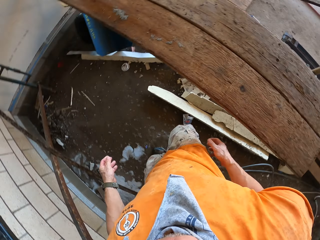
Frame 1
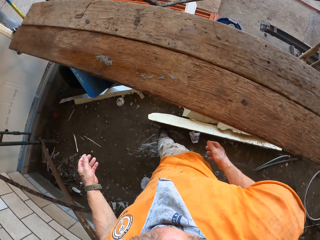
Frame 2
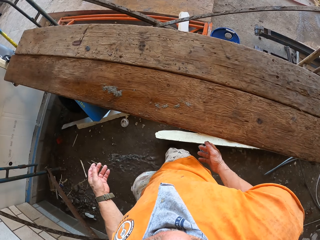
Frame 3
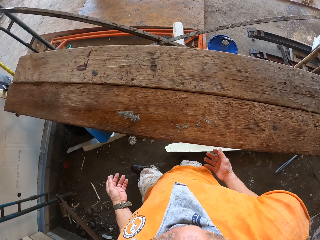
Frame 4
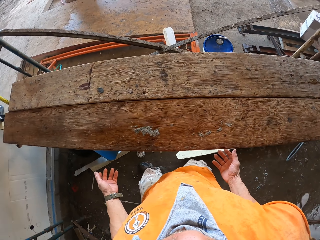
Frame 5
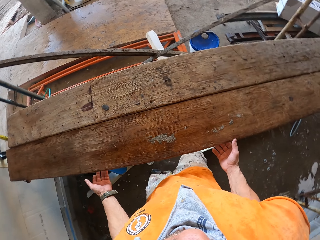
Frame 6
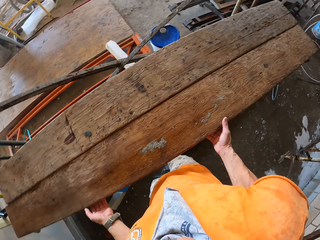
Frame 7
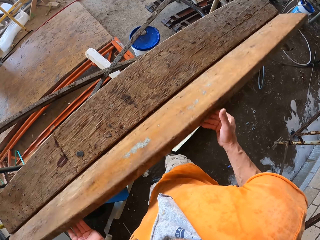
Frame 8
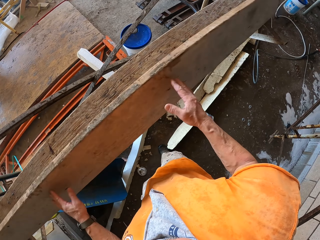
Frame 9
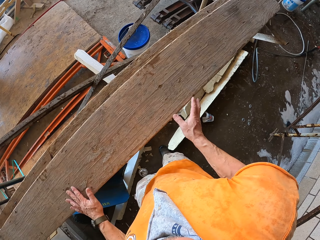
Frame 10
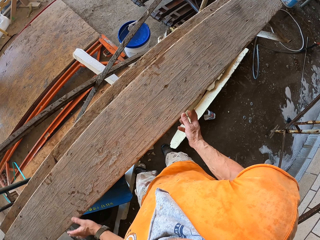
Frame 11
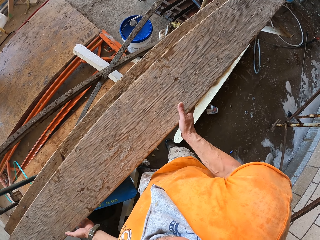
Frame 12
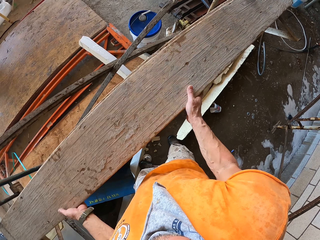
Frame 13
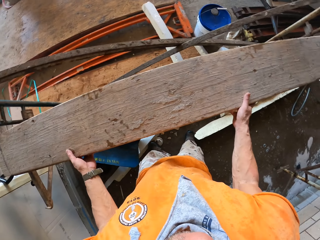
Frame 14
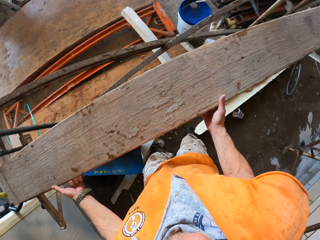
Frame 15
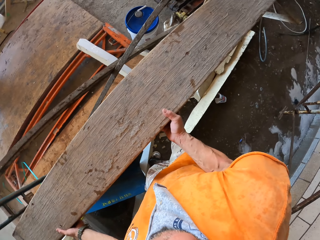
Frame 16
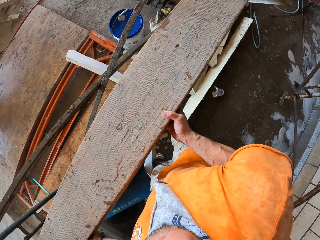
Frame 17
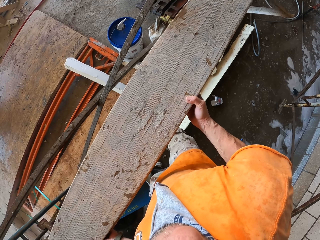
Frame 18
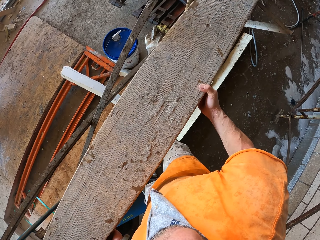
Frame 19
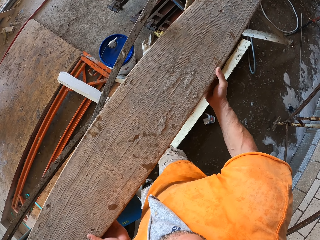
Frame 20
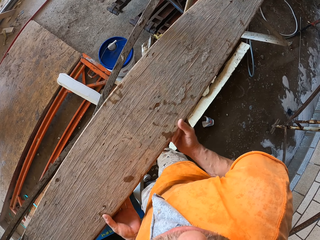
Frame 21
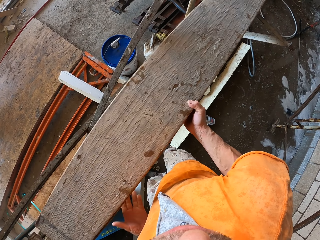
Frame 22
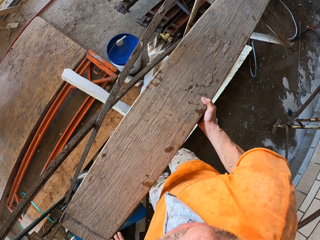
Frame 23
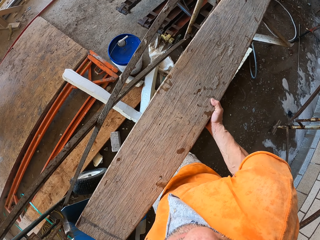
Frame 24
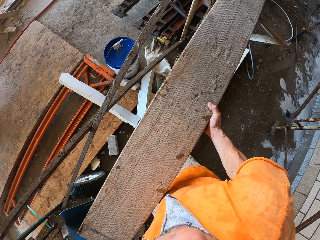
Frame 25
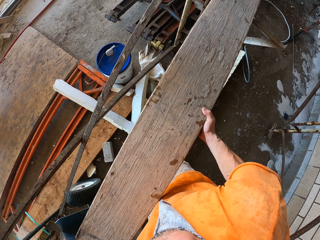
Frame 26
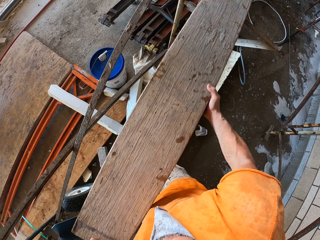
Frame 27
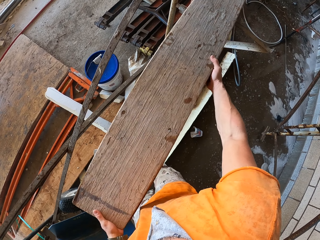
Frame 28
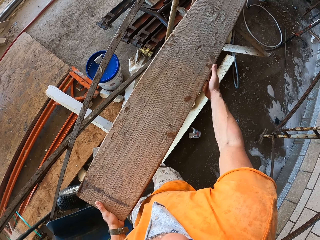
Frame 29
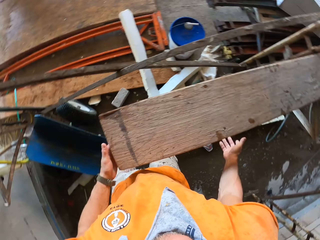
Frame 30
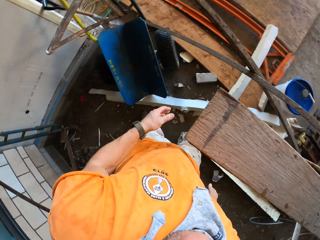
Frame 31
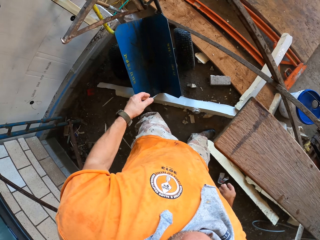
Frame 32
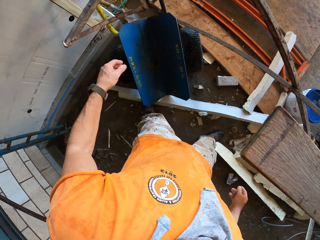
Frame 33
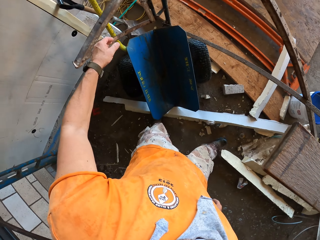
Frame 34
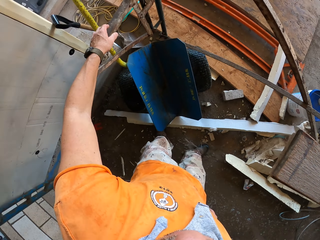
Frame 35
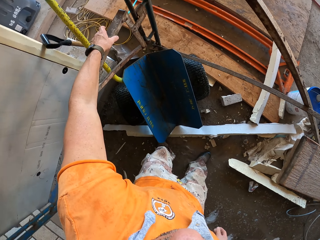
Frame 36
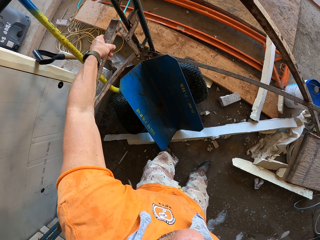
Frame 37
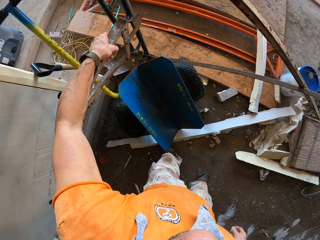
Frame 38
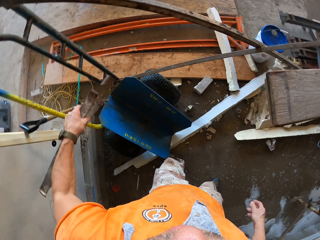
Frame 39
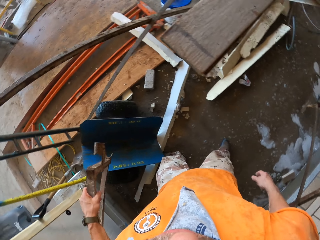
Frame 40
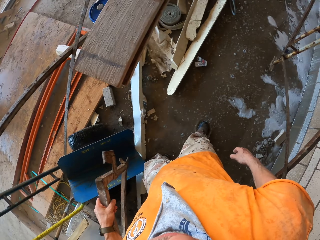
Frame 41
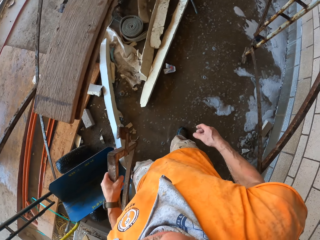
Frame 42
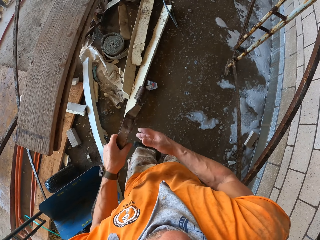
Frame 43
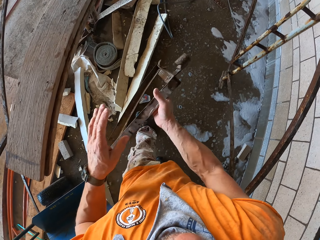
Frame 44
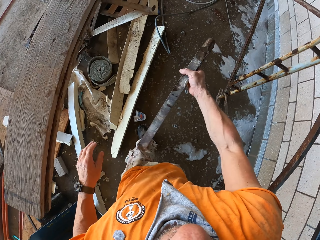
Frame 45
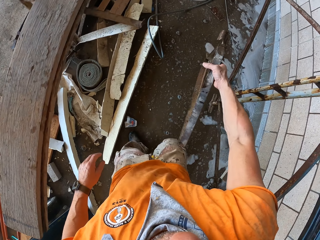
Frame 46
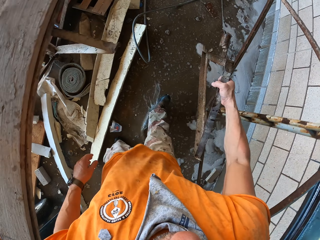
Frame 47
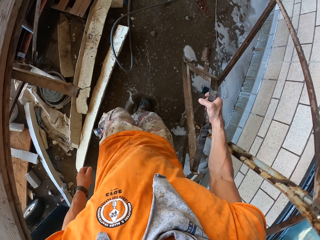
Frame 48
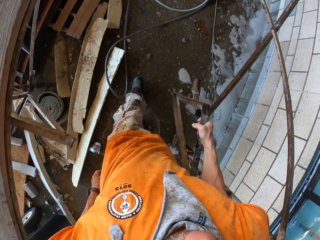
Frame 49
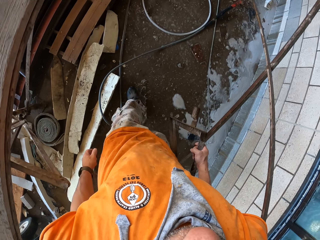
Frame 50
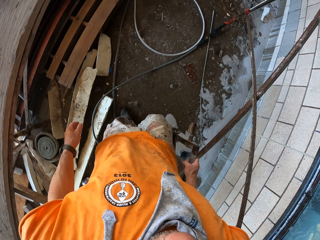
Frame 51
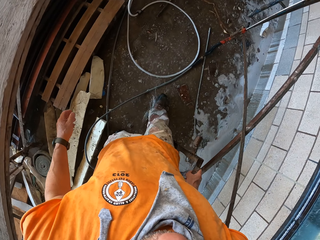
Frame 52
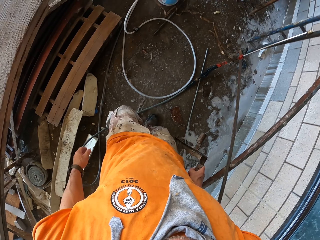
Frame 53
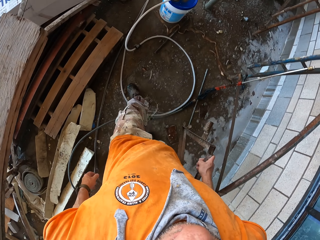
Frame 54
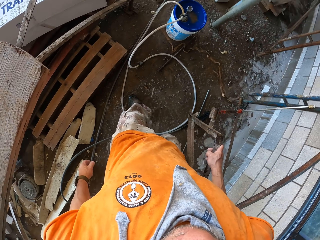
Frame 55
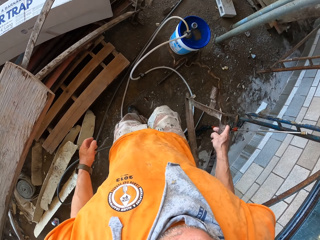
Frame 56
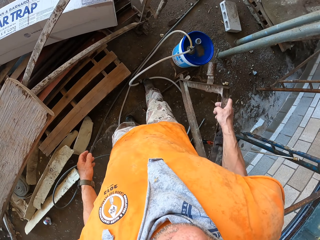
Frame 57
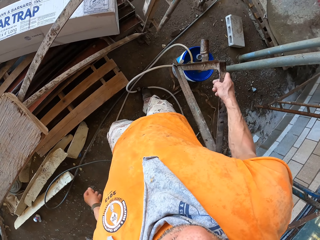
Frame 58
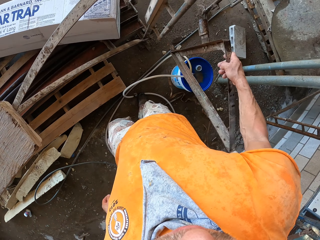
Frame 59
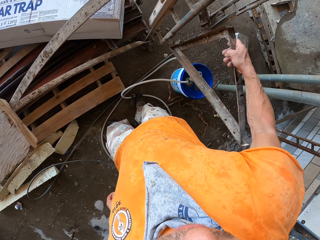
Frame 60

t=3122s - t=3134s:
The camera wearer moves the wood. They pick lumber from the stand. They pick a metal clip from the stand. They turn around the area and walk around the area.

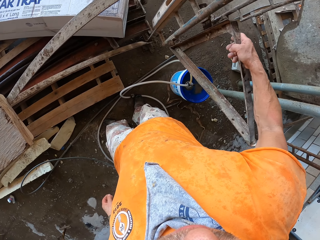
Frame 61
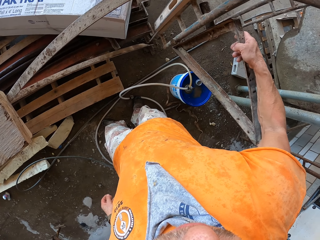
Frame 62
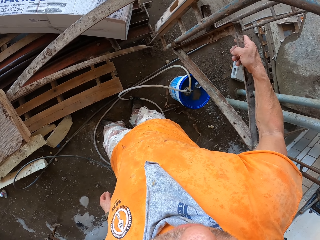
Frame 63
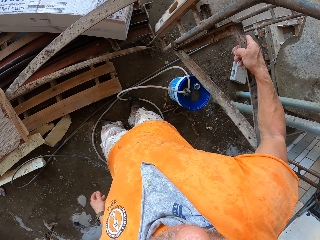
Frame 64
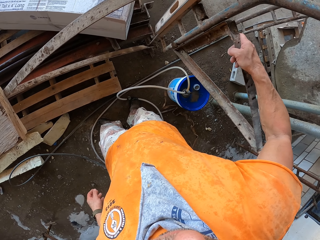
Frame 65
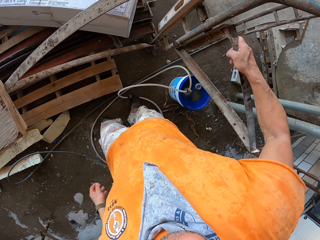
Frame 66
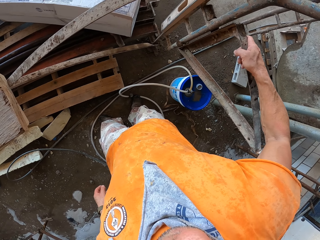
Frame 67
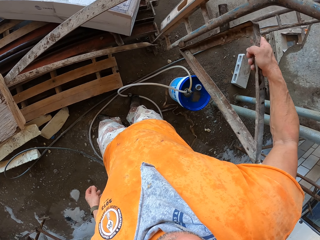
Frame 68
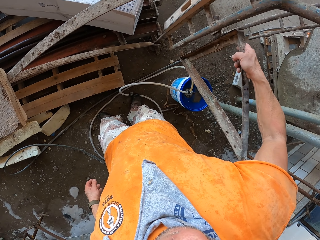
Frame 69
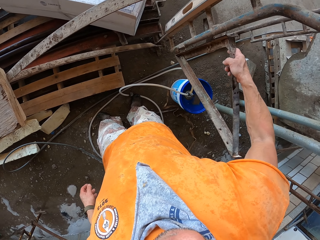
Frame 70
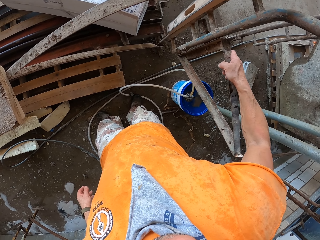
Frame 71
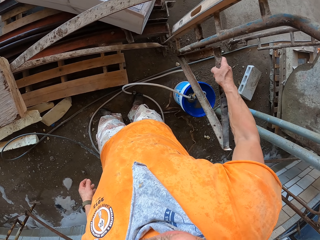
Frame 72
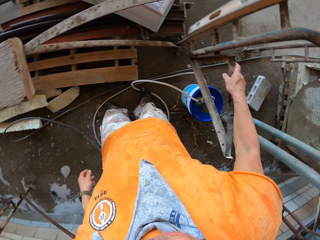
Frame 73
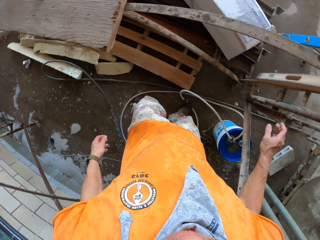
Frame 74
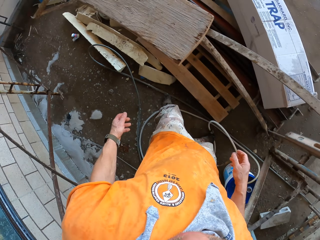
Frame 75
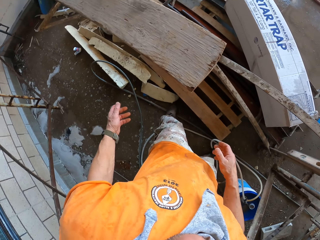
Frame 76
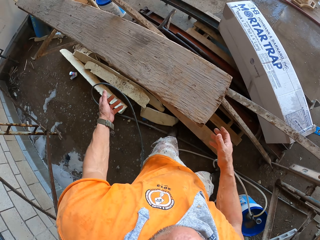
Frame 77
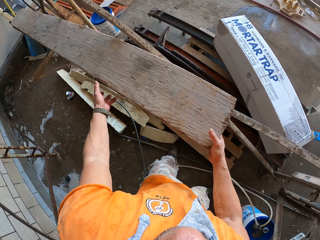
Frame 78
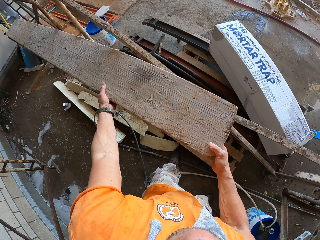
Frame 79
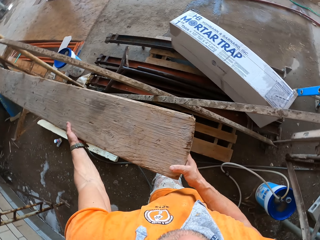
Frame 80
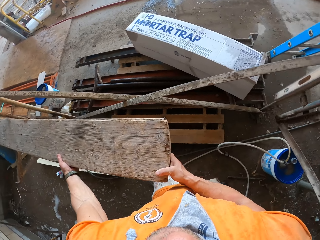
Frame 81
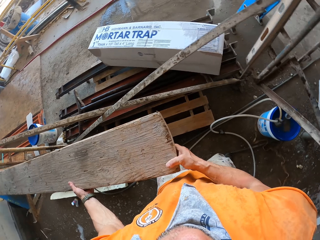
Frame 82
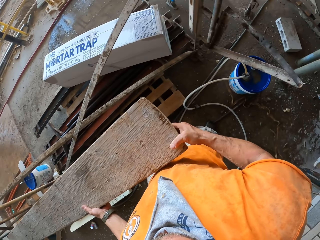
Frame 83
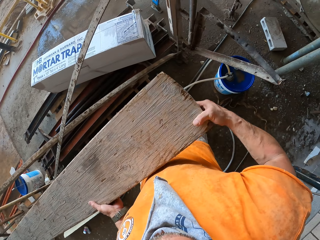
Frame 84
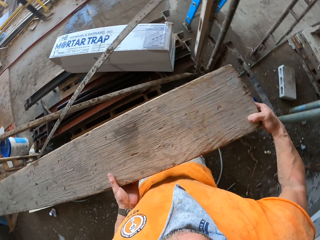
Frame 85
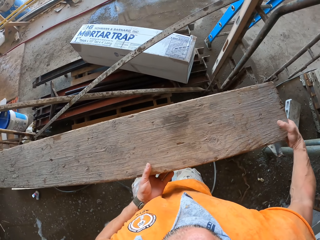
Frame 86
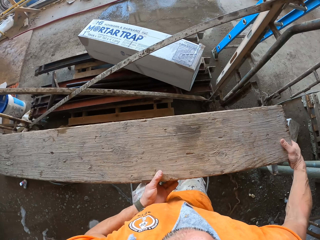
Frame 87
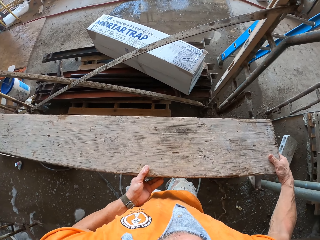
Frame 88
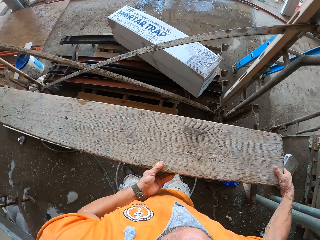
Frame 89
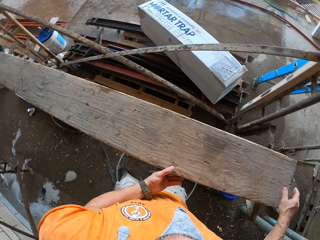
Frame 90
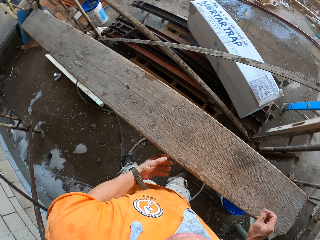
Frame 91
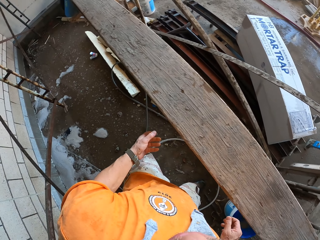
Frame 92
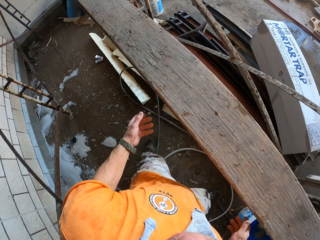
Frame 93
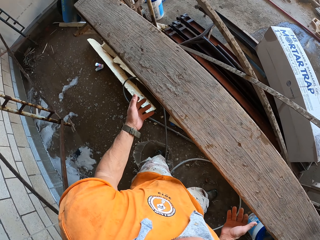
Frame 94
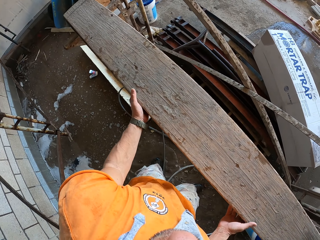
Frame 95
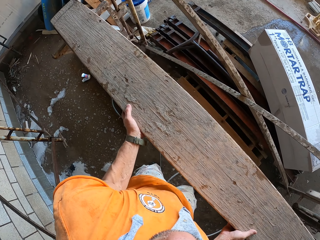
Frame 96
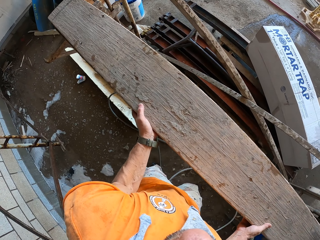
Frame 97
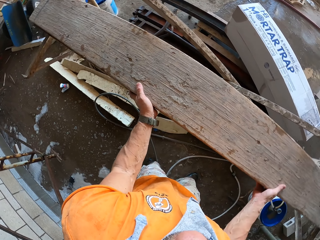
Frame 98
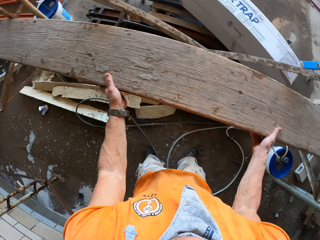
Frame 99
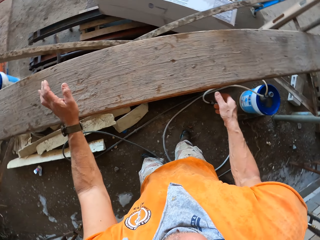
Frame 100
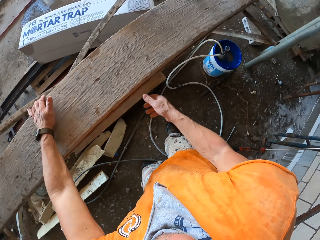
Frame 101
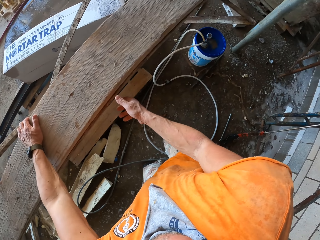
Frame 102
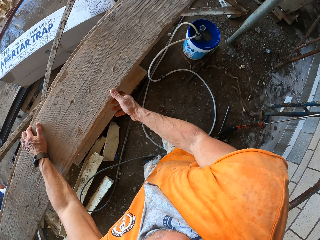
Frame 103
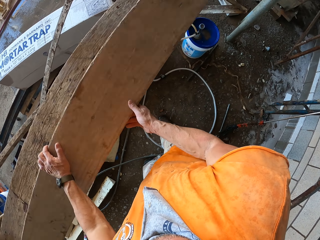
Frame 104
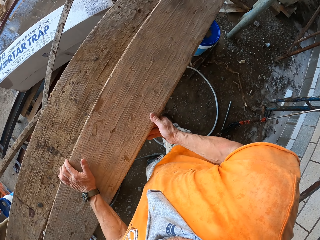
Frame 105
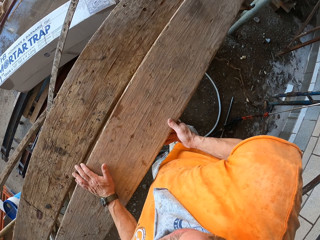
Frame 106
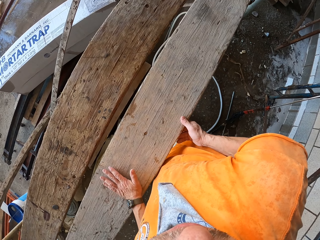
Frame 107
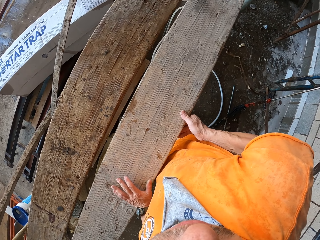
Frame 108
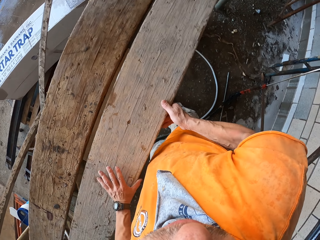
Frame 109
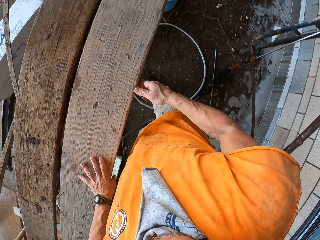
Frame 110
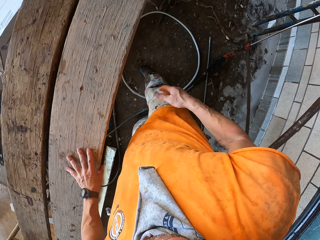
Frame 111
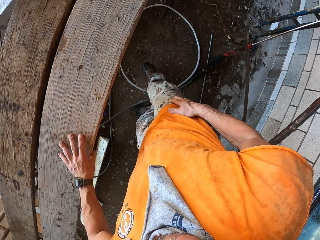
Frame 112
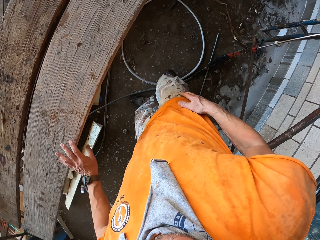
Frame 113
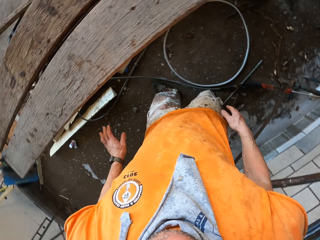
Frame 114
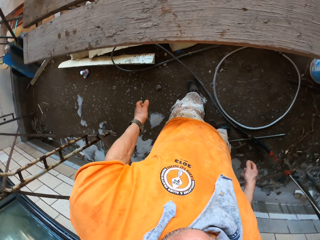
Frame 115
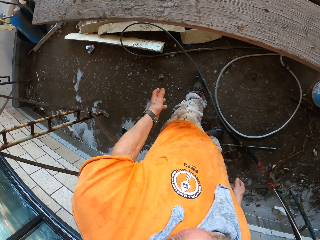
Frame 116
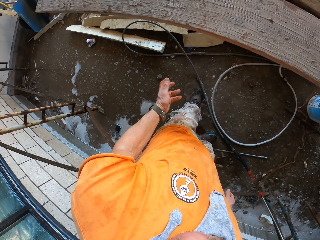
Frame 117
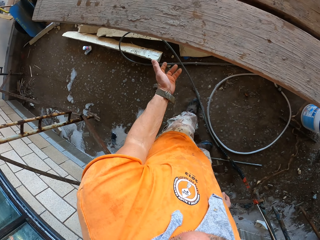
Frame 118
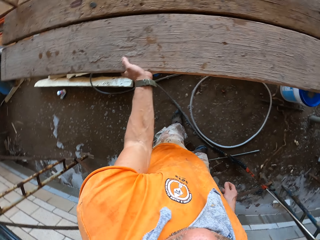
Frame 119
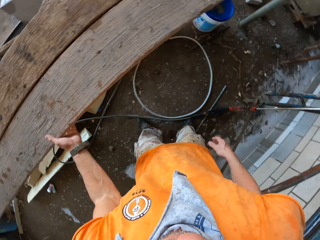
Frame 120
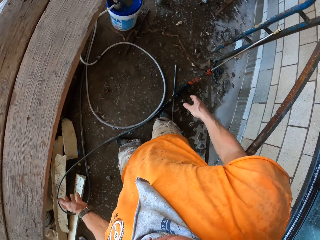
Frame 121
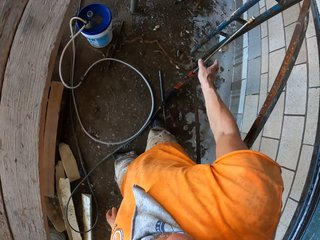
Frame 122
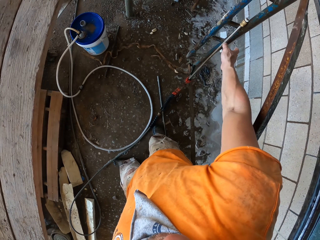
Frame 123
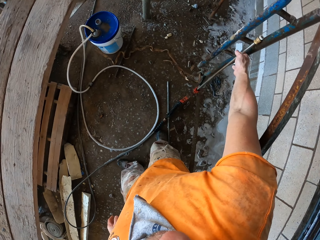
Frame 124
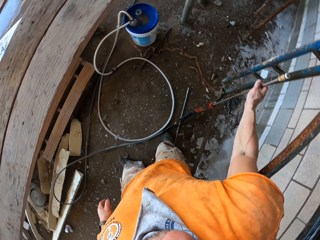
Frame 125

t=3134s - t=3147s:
The camera wearer places a metal clip on the stand. They pull the lumber towards the metal clip. They adjust the lumber on the stand. They look.
